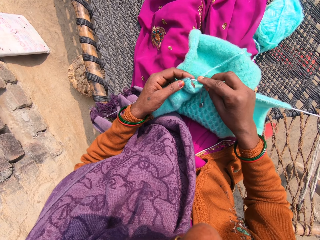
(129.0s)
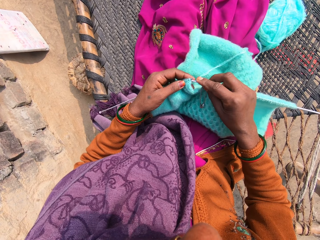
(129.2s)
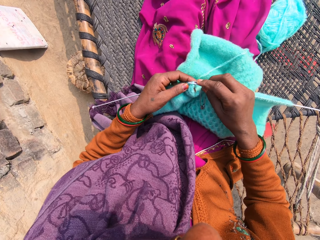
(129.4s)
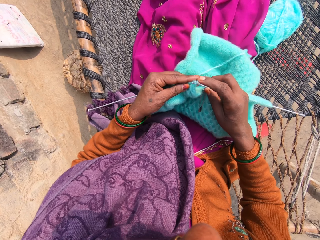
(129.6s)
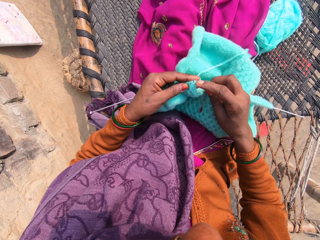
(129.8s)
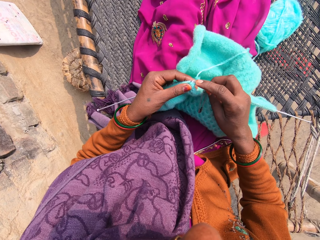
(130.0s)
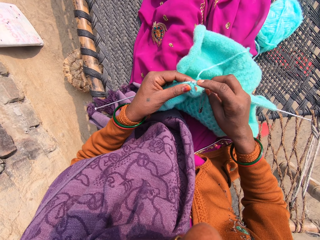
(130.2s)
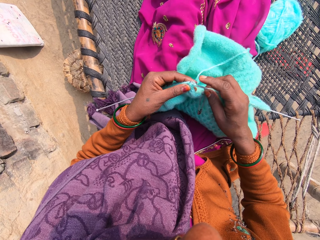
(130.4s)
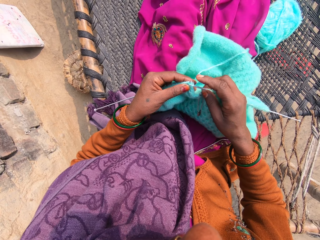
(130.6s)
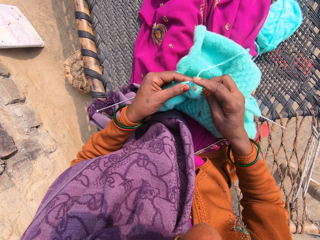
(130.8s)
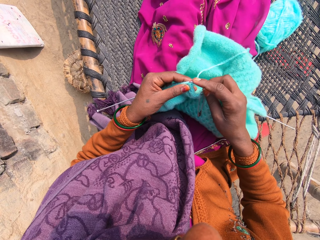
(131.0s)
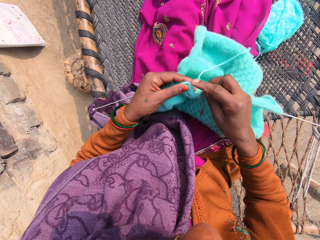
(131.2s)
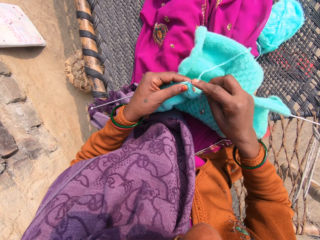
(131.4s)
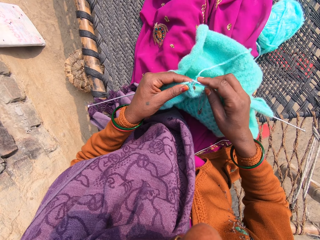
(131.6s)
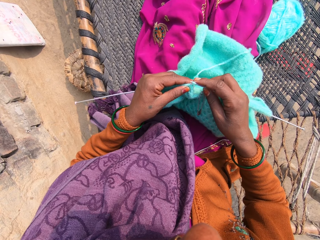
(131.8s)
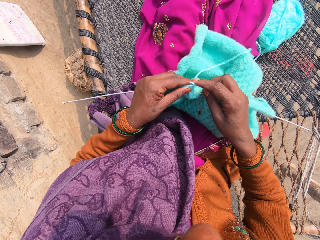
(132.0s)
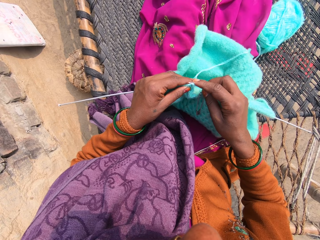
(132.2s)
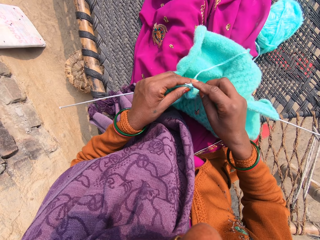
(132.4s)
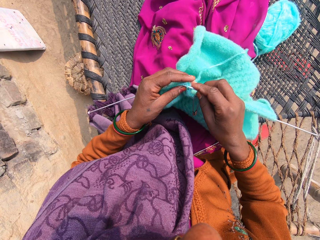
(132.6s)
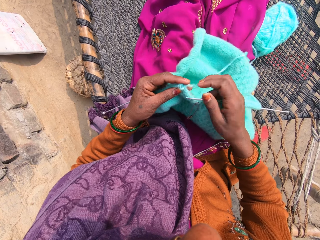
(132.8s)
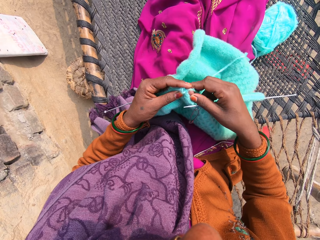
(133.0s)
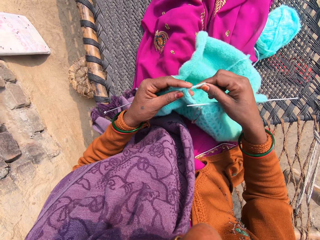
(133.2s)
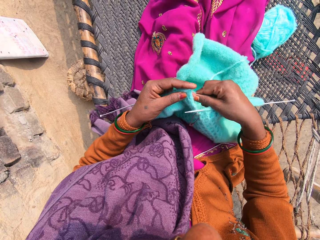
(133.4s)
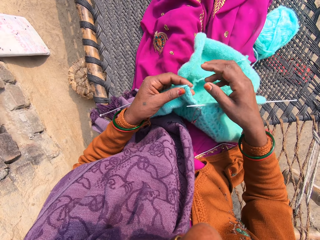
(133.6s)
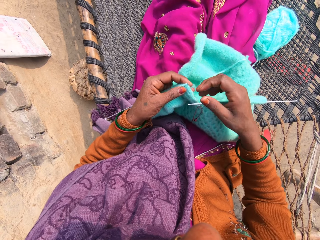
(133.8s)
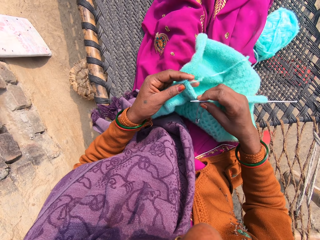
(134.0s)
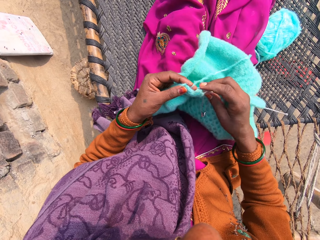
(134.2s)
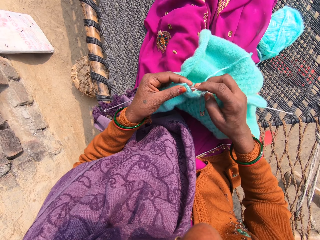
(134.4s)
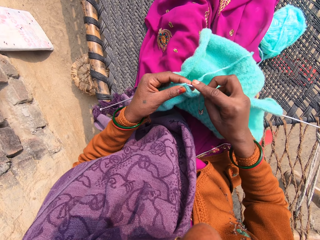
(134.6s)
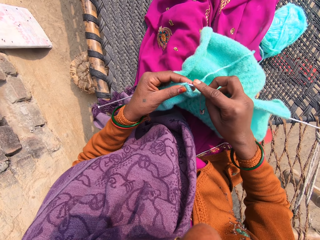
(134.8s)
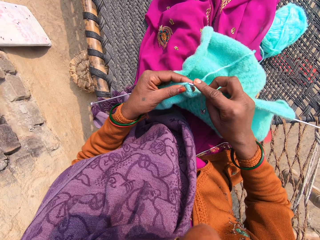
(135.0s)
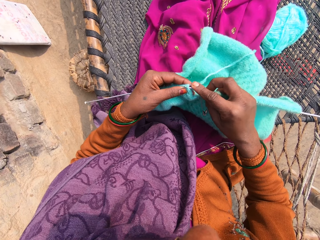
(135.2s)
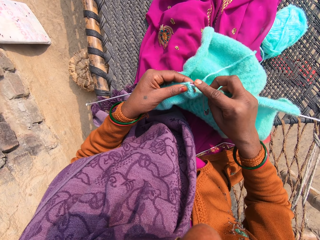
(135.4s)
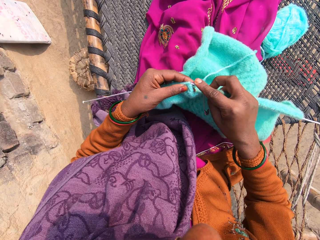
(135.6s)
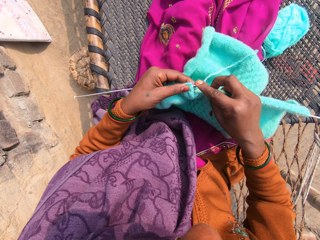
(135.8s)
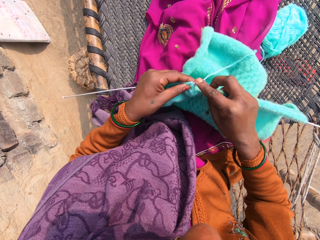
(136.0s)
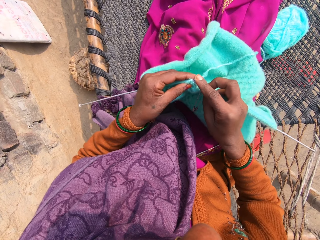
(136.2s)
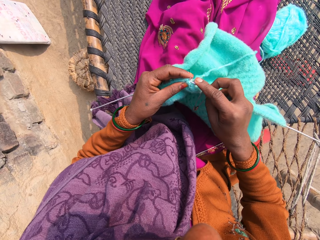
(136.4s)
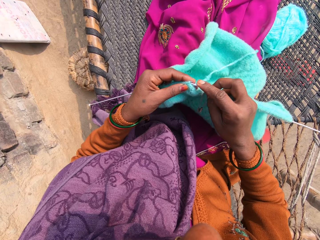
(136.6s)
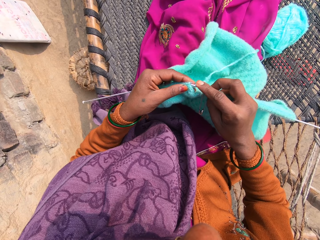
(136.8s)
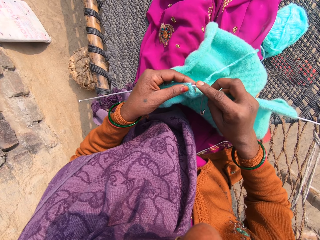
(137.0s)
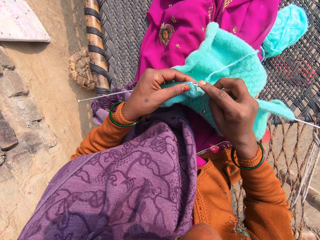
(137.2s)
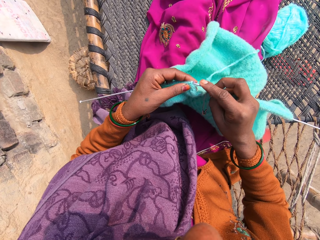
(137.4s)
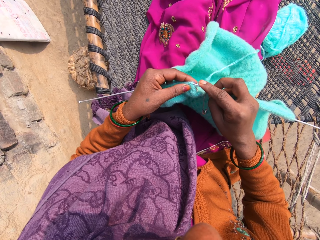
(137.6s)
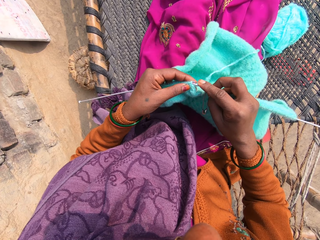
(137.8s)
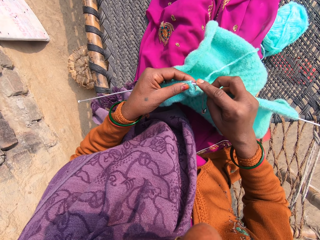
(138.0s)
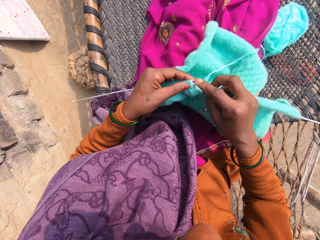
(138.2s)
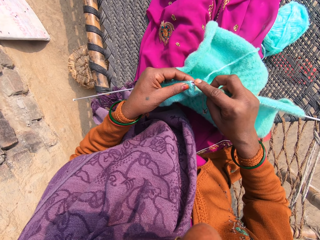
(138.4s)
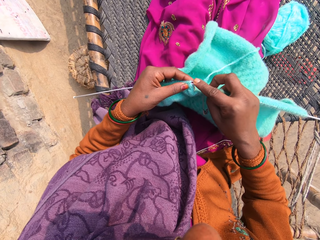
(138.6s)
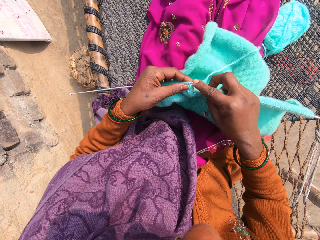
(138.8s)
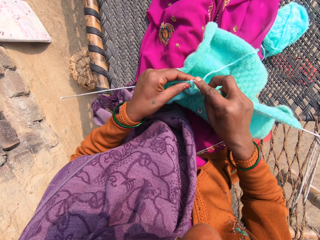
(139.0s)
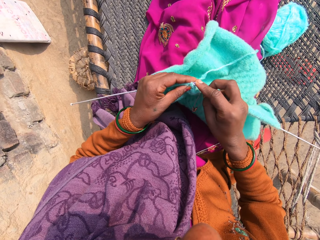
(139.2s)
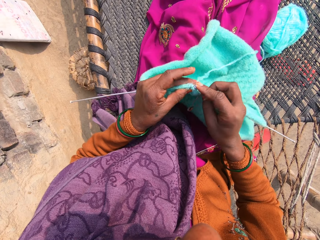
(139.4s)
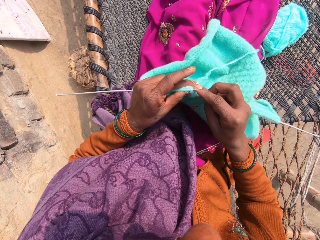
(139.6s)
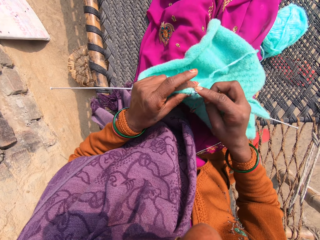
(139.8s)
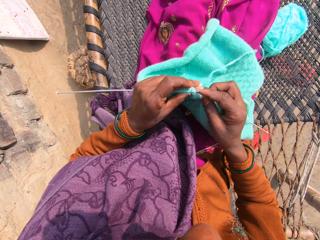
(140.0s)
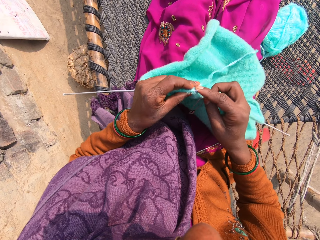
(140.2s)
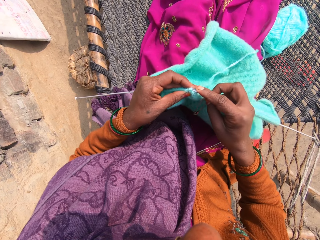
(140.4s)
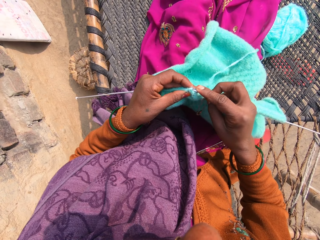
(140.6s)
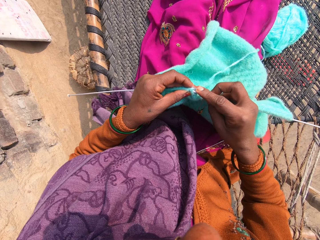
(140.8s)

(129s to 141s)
The camera wearer knits the yarn into a piece of garment with knitting pins.

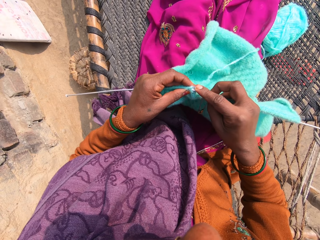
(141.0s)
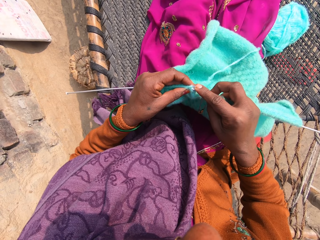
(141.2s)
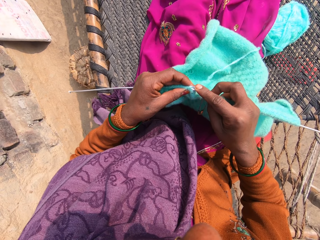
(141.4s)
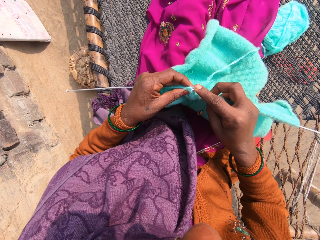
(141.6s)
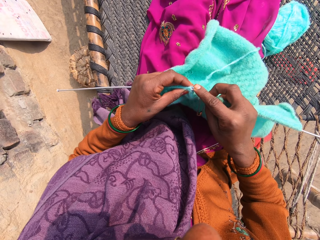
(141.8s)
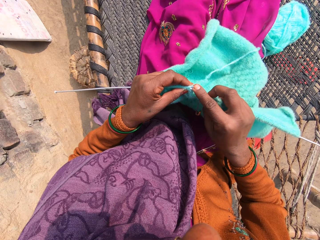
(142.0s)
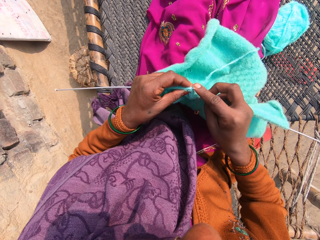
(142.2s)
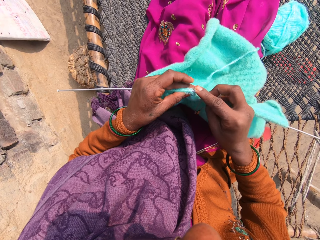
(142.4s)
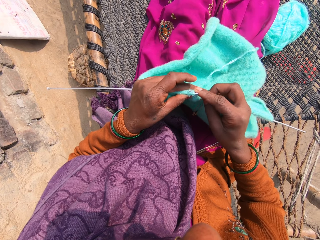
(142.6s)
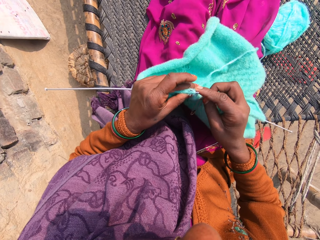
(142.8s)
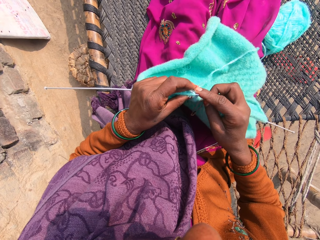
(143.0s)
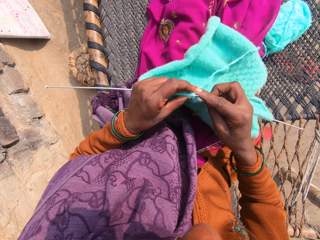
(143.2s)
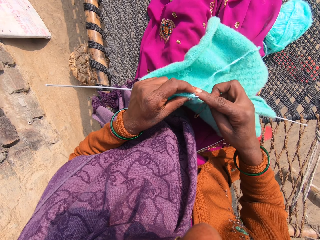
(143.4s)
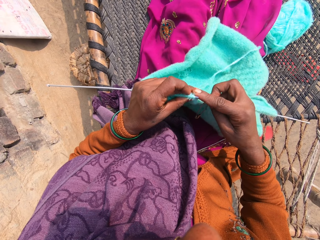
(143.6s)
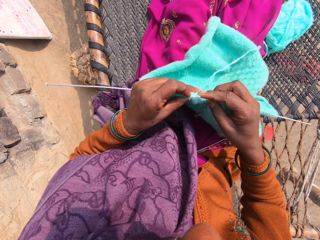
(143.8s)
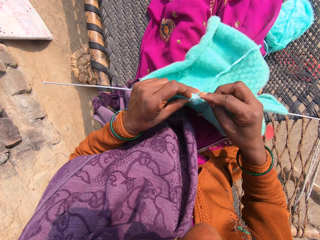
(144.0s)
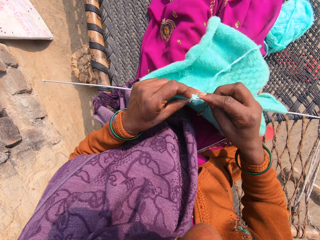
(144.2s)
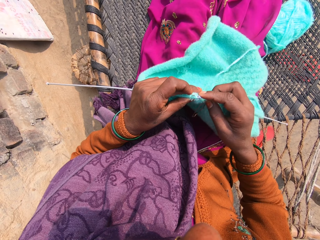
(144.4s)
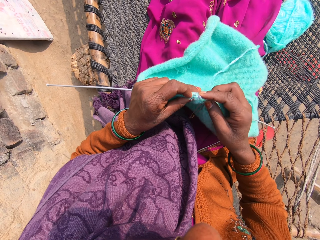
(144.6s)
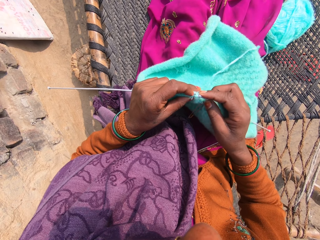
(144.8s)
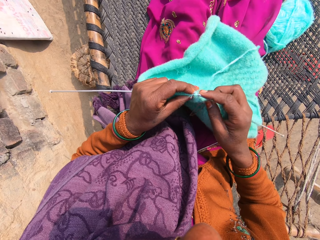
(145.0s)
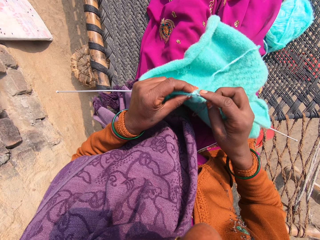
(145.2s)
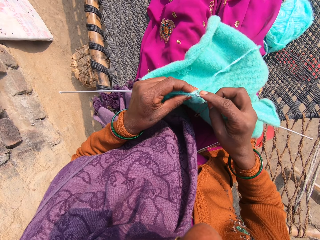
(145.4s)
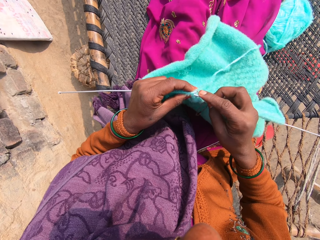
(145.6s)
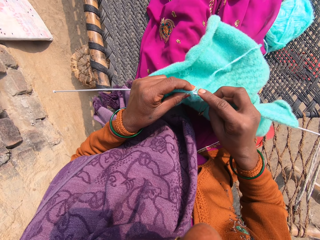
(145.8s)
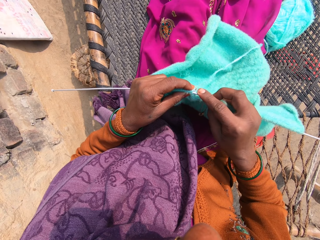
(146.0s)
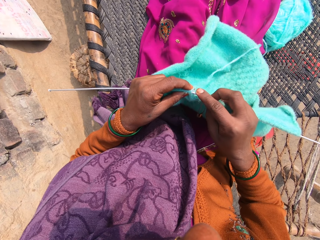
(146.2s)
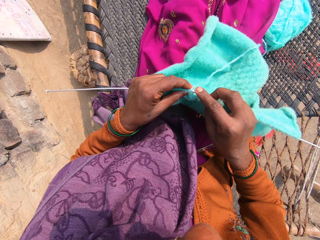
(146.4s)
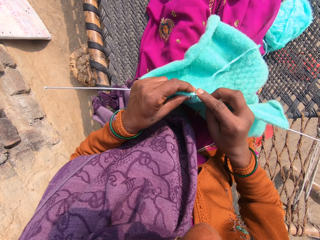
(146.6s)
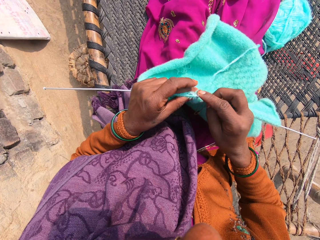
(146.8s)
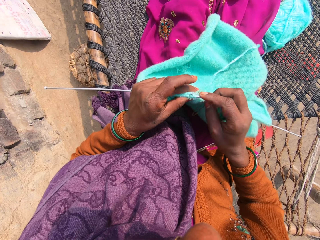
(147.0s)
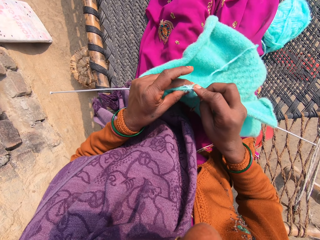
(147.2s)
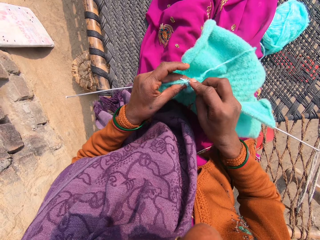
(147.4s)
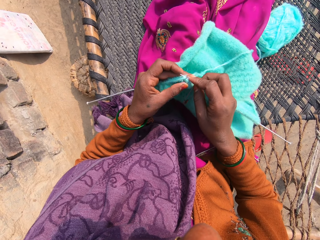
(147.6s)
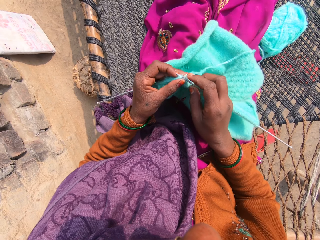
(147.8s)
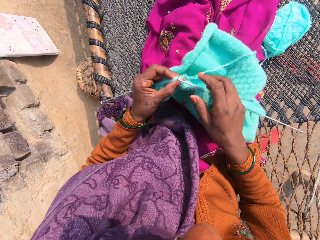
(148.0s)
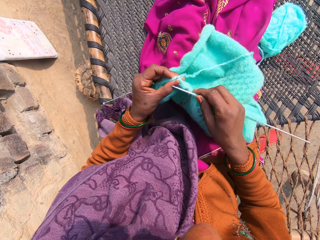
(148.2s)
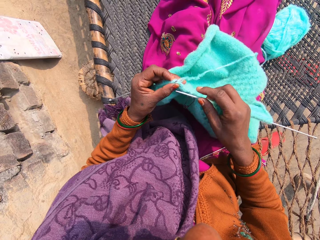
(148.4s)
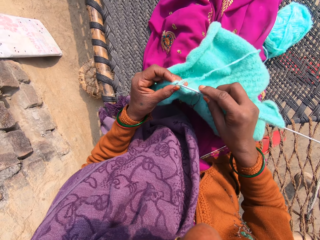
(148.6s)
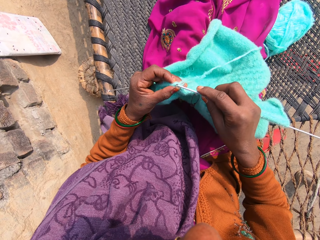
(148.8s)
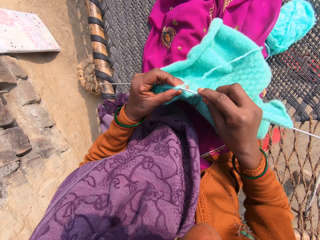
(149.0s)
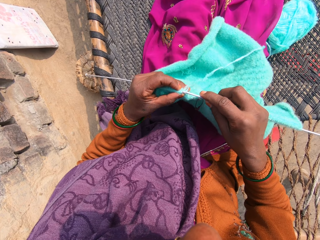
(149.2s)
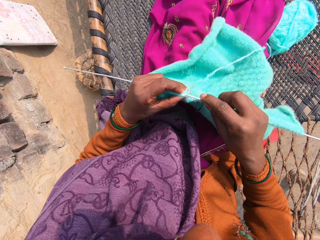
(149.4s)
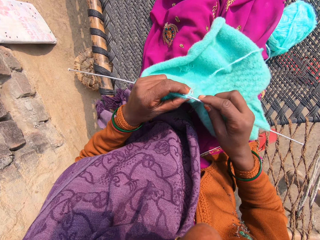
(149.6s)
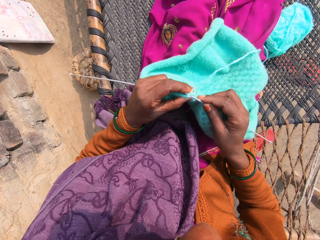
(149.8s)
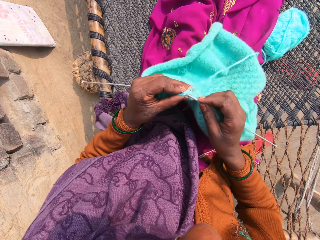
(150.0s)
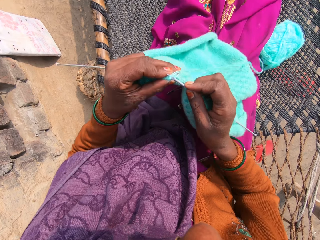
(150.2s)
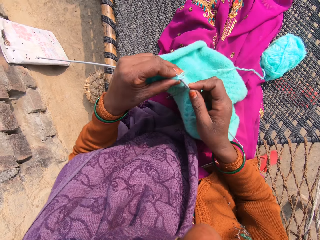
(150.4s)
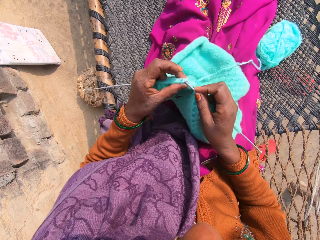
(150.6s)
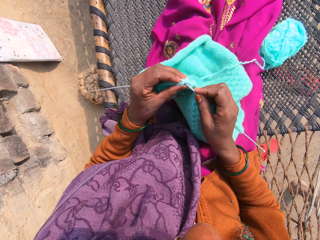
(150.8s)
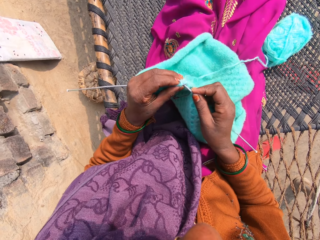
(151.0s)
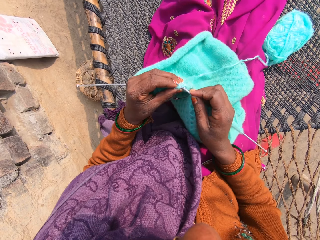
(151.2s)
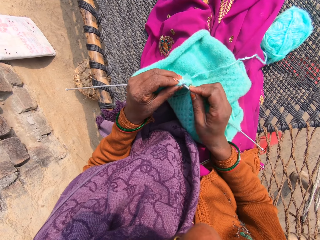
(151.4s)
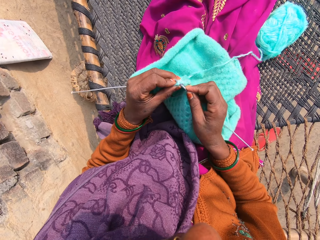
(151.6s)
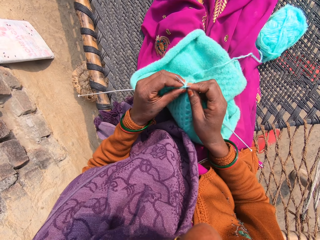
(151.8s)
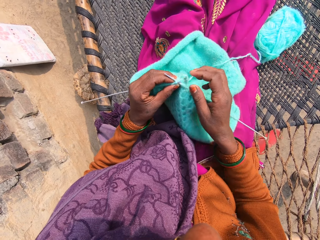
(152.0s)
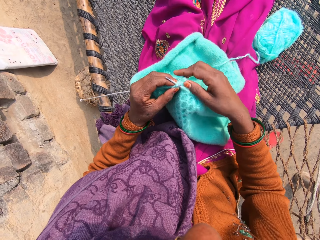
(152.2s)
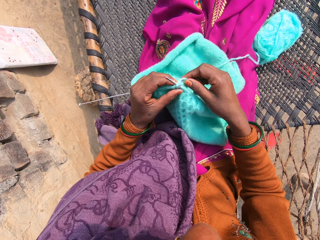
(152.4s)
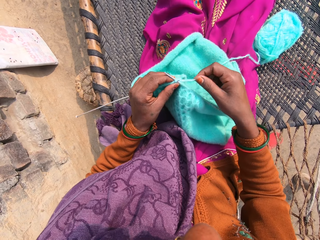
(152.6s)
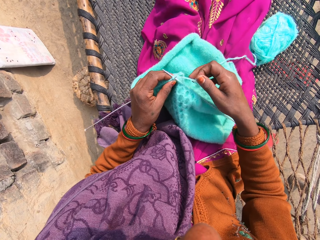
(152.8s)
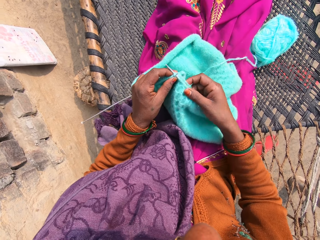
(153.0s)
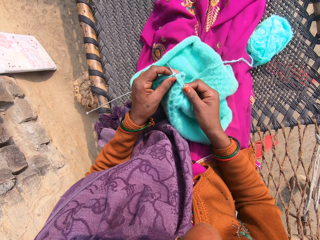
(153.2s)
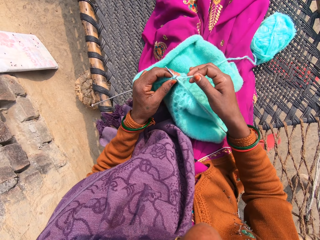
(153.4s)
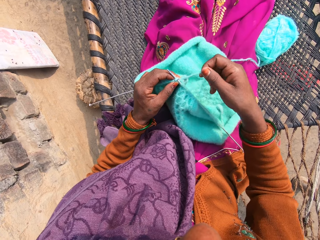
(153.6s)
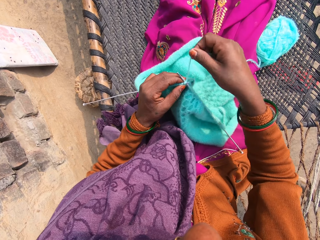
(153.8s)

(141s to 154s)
The camera wearer crochets the sweater with the crochets in the right and the left hand.
